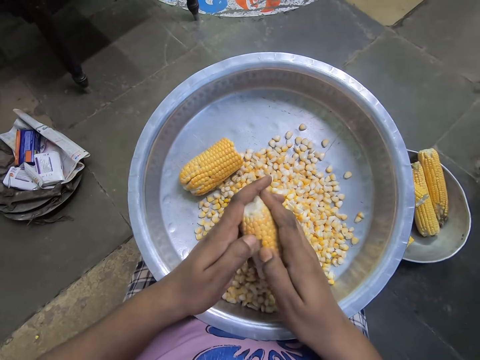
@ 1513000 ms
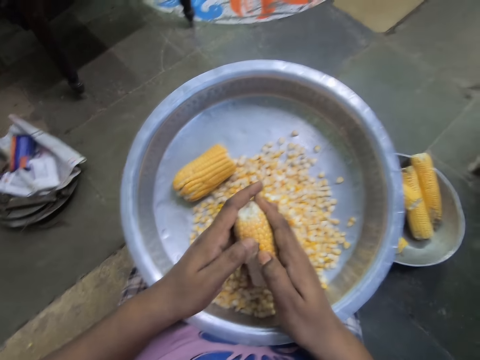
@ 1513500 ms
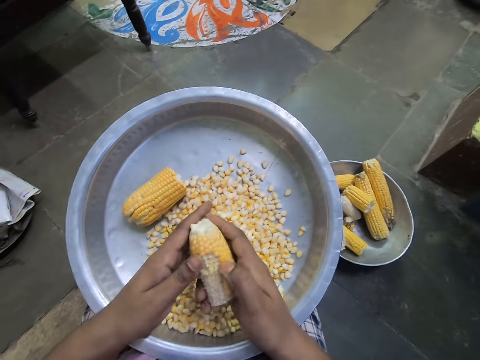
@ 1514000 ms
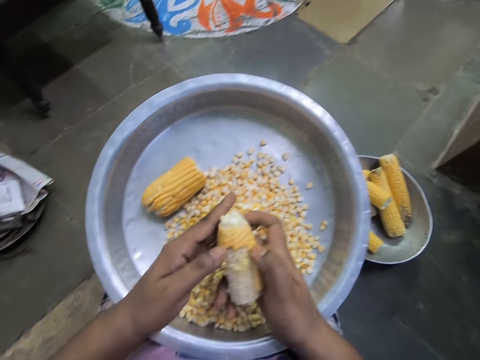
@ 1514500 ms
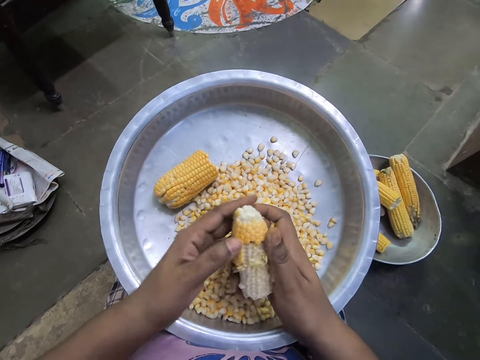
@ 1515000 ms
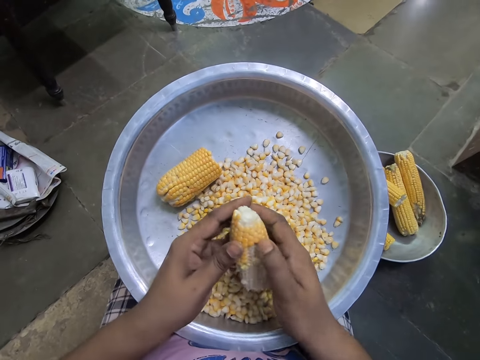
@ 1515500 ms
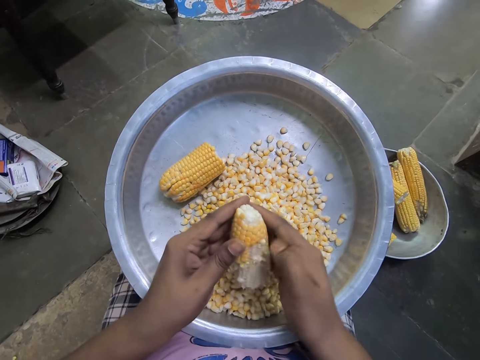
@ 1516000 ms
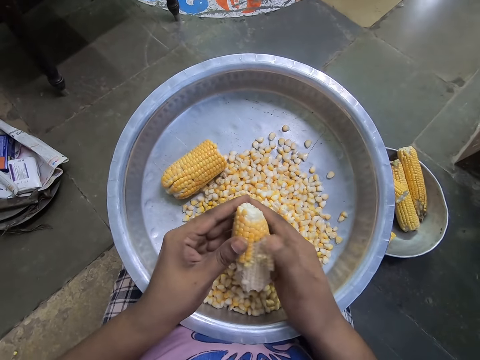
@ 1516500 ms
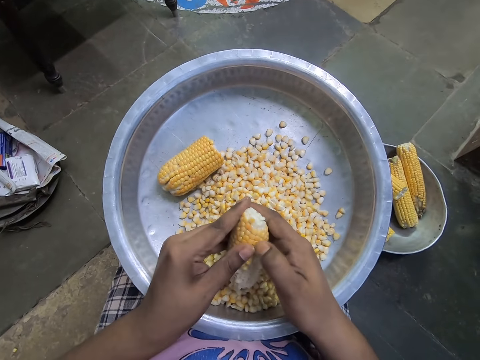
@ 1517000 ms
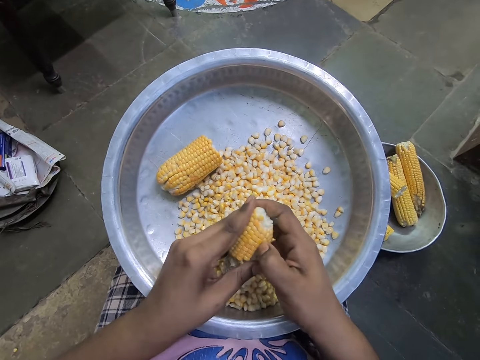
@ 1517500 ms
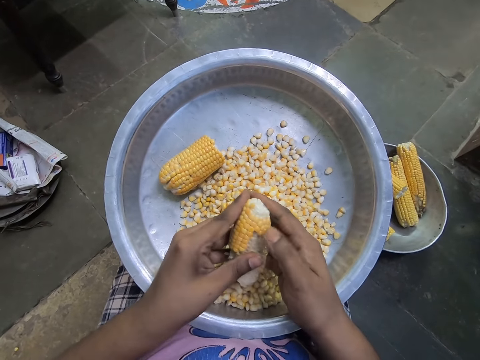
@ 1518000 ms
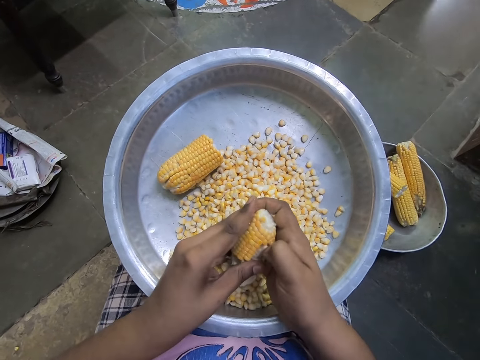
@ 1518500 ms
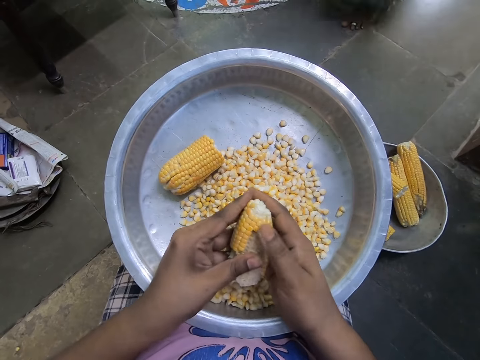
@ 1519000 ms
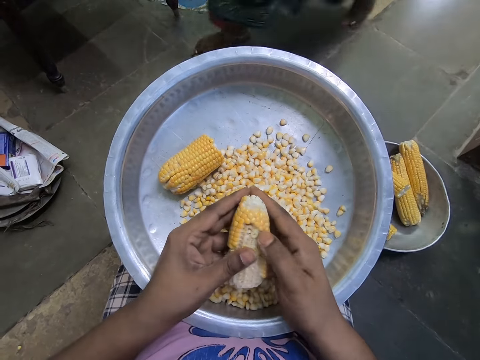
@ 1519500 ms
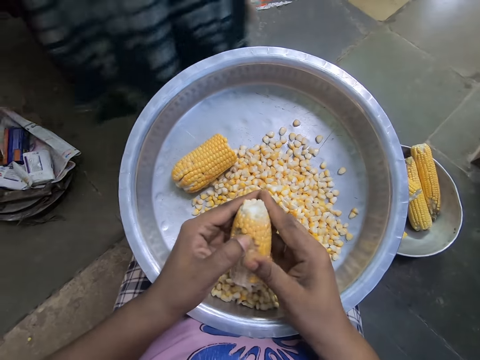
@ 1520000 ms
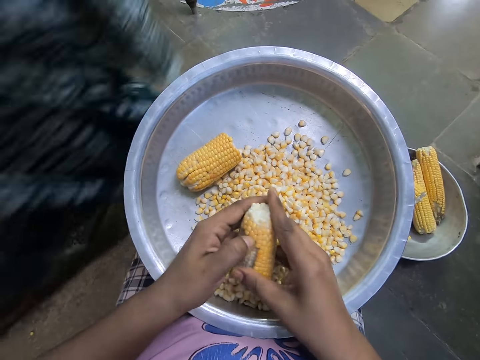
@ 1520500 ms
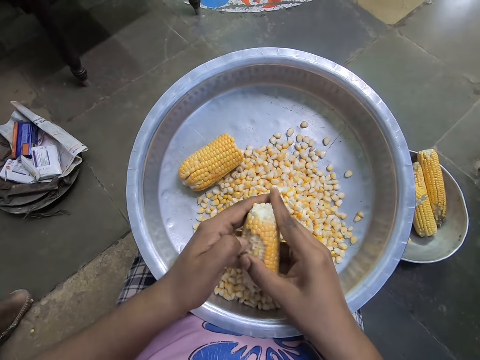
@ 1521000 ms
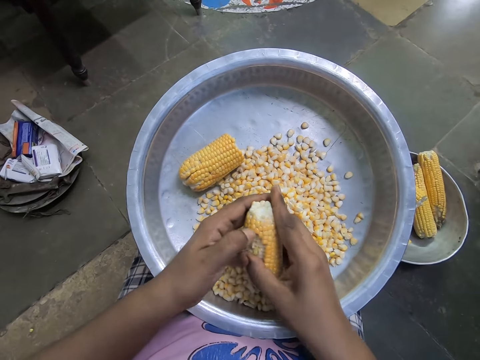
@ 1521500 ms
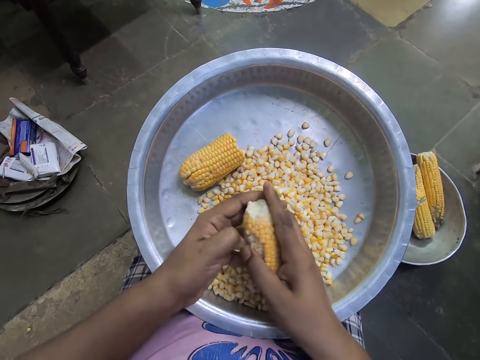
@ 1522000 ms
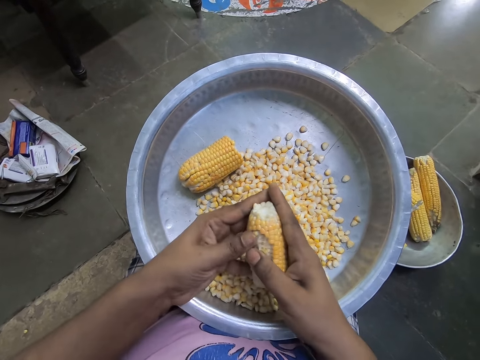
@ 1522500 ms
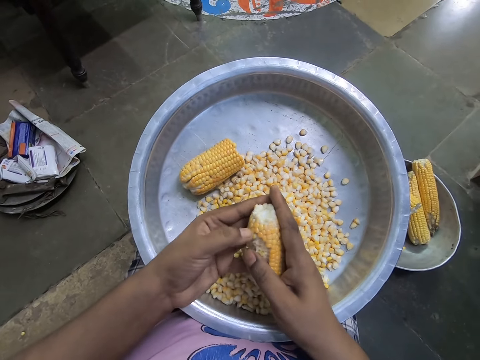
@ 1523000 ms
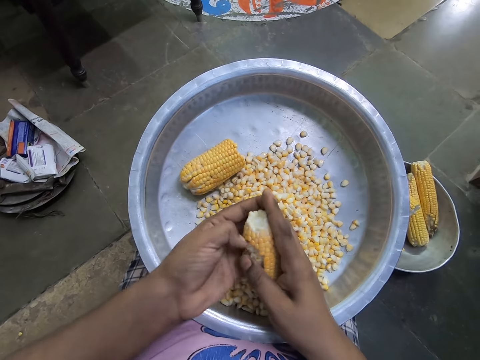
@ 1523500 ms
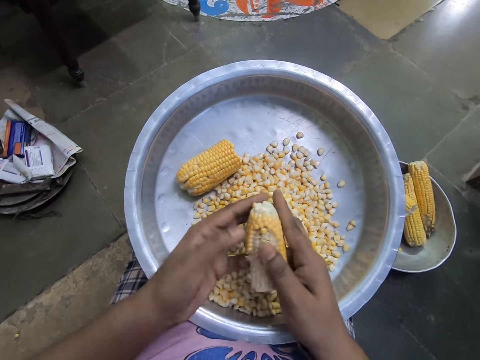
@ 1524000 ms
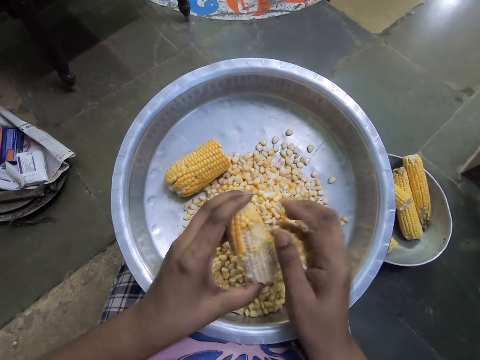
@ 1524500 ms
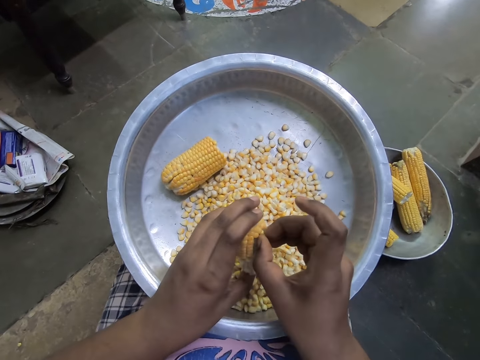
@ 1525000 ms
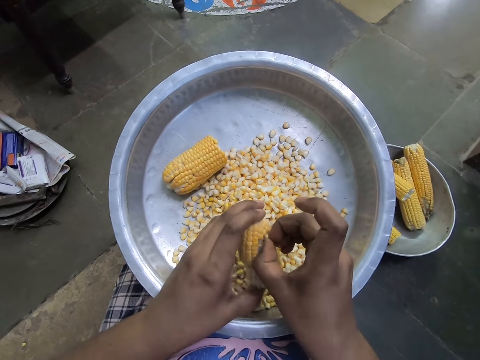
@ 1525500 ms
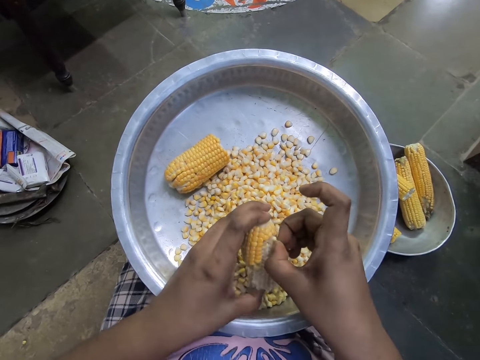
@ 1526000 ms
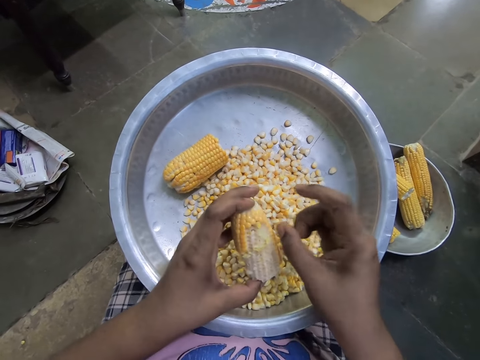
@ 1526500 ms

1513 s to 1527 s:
The camera wearer removes corn seed from the corn comb into a bowl with her right hand. She removes corn seed from the corn comb into the bowl with her left hand. She removes corn seed from the corn comb into the bowl with her right hand.

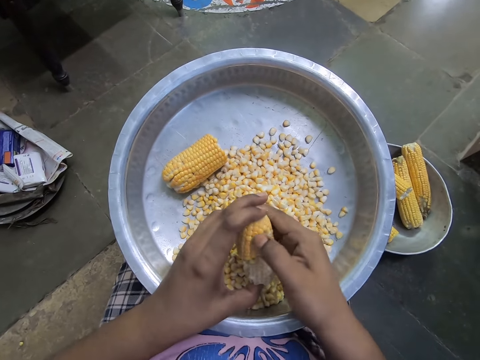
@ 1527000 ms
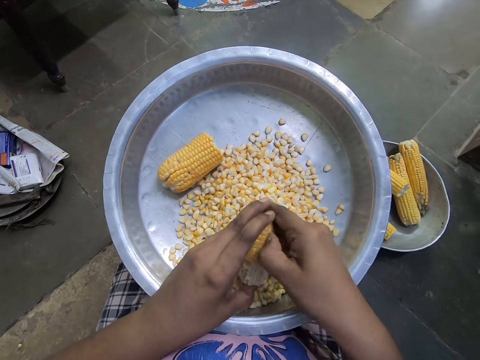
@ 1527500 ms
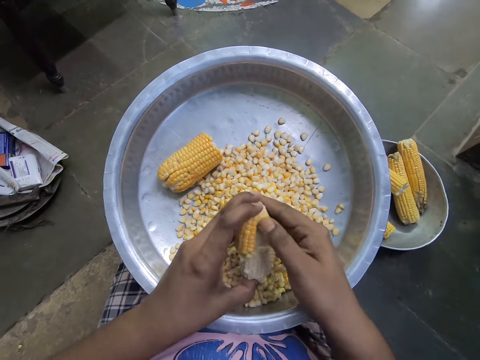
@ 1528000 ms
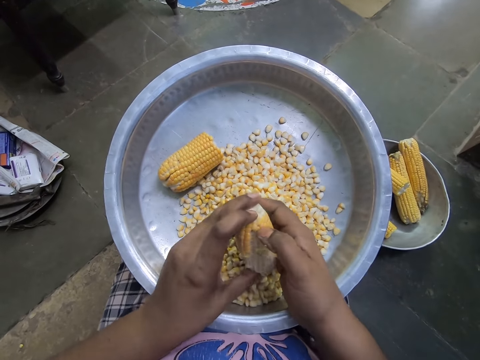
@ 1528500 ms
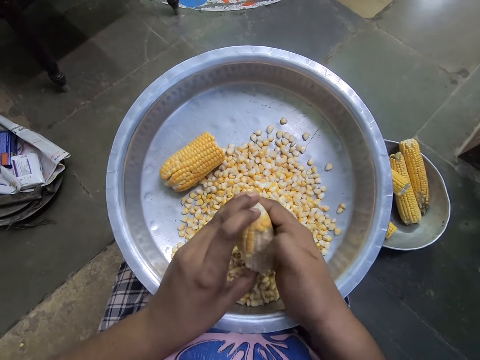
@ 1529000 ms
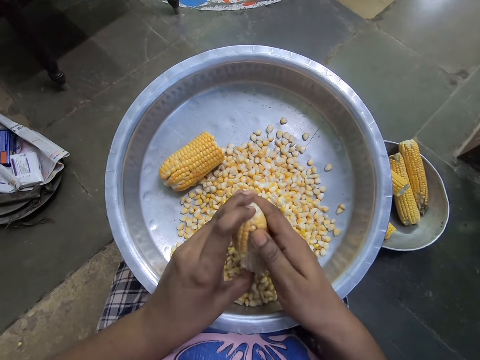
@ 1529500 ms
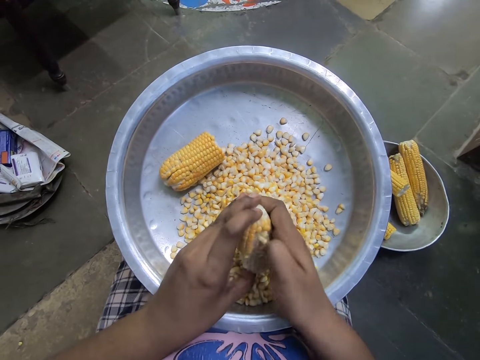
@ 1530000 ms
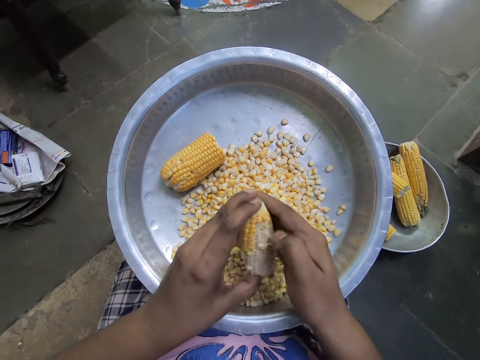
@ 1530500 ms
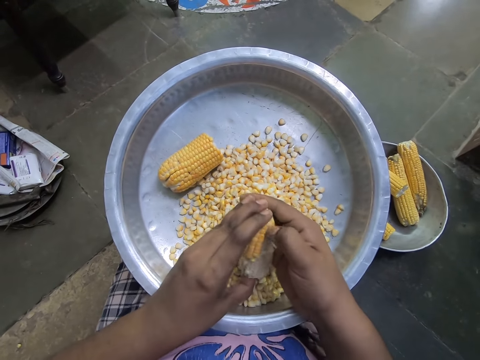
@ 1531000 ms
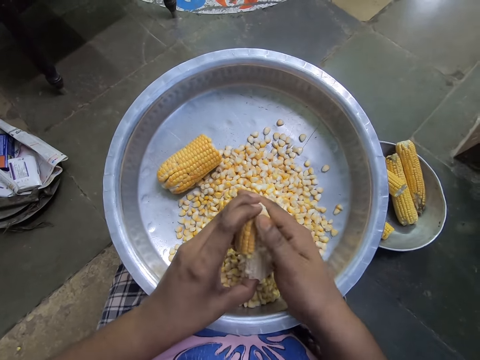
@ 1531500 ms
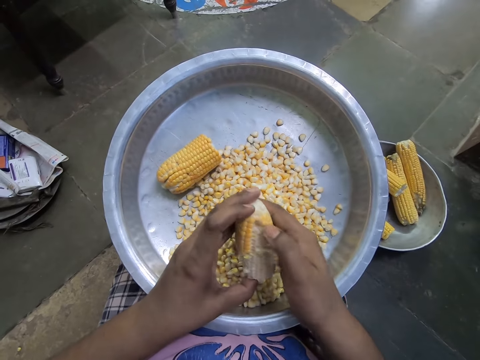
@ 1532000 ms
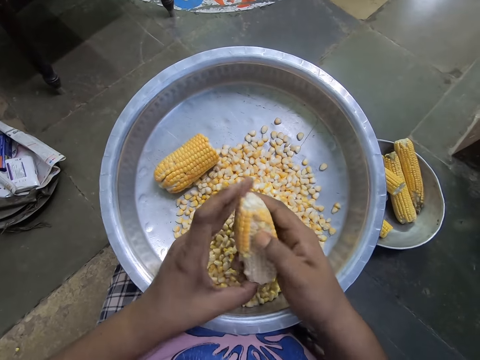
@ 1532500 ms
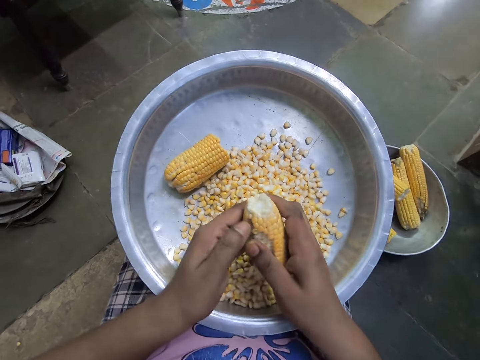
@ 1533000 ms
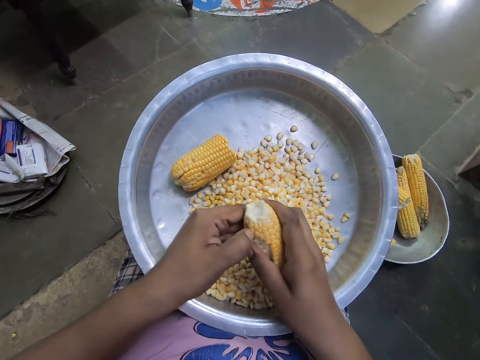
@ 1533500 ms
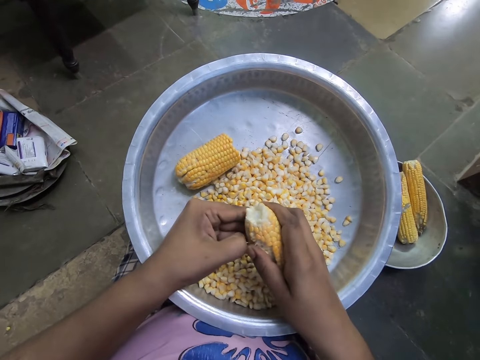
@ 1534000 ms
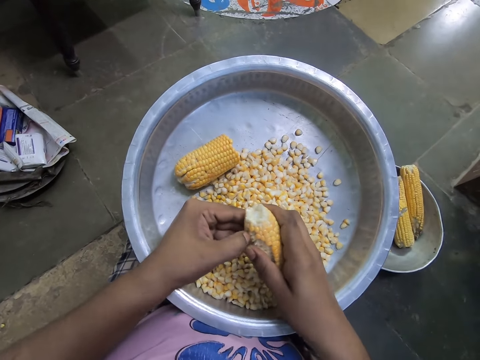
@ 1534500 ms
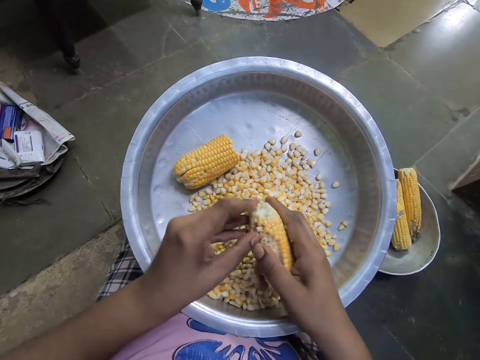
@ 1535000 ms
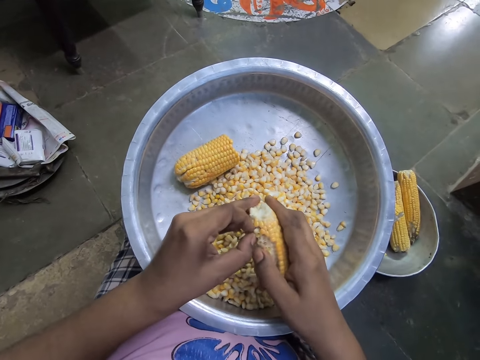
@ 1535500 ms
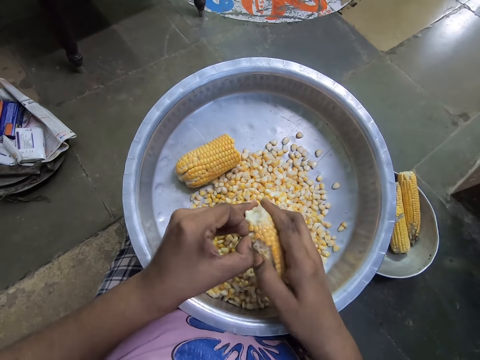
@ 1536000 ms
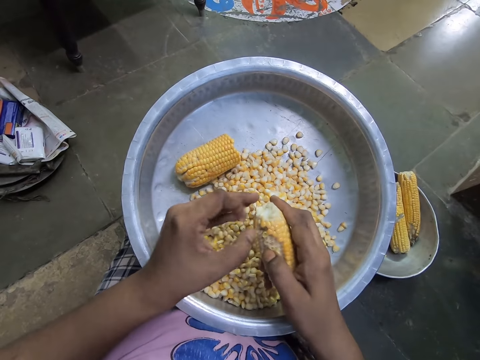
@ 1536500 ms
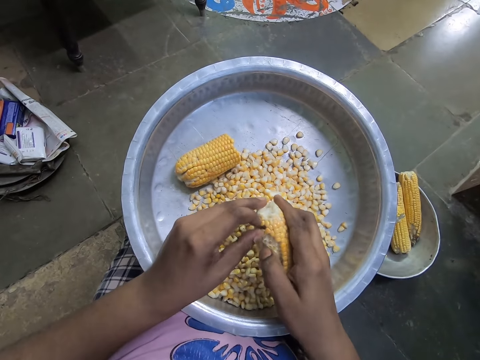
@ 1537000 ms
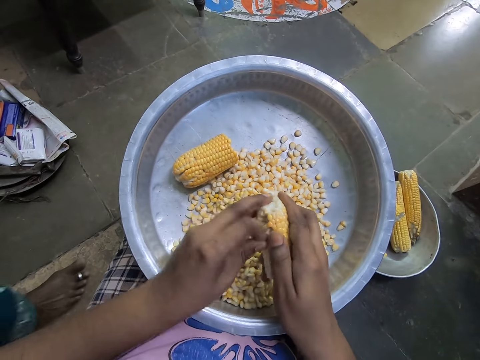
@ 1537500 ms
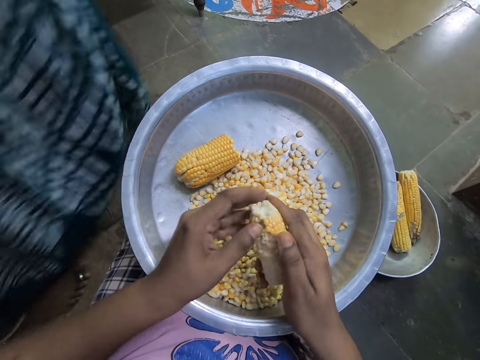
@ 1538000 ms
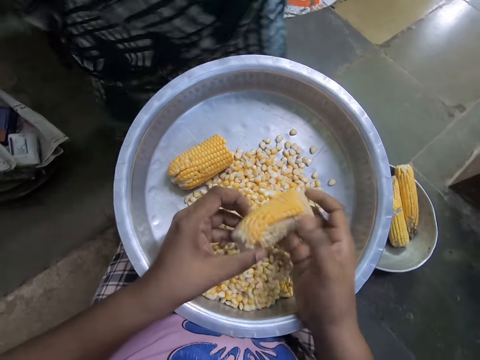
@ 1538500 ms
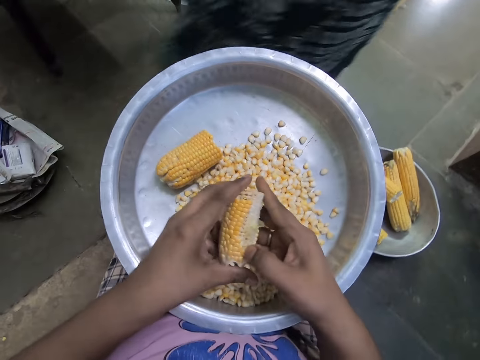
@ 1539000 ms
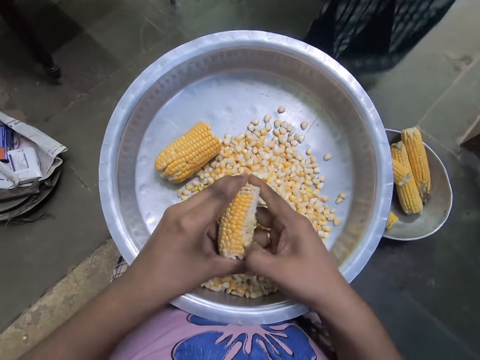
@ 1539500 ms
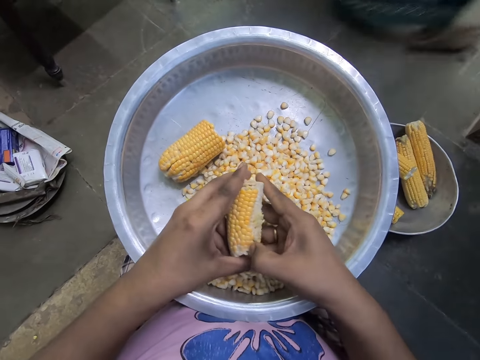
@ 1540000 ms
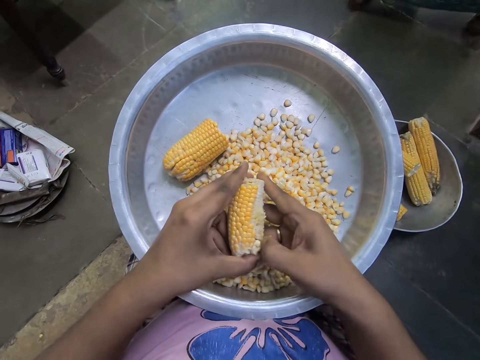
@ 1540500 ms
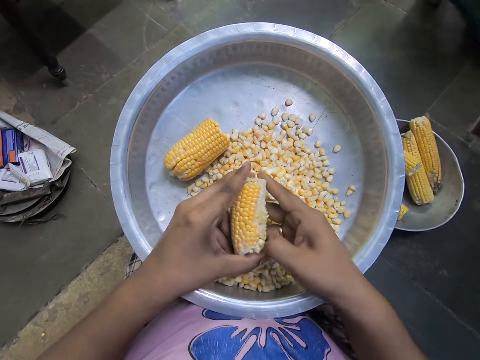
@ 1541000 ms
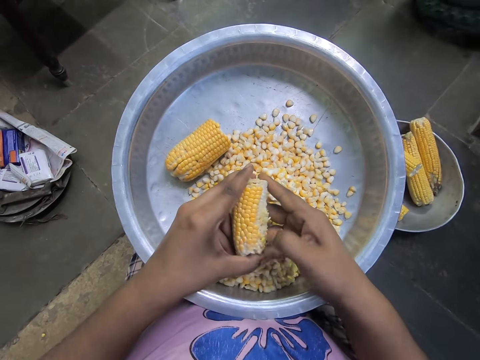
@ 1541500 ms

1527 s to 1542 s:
The camera wearer removes maize from the corn. She removes corn seed from the corn comb into a bowl with her left hand. She removes maize from the corn and turns the corn. She removes corn seed from the corn comb into the bowl with her right hand.
